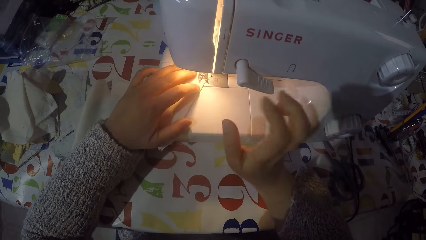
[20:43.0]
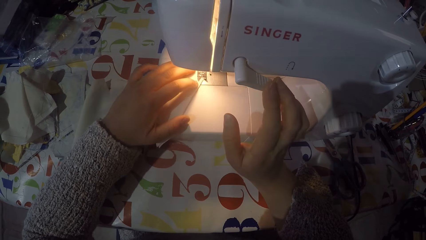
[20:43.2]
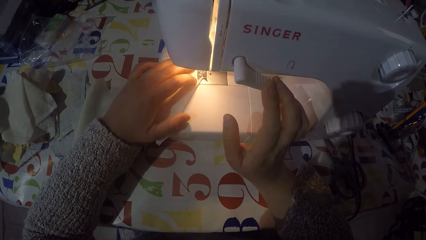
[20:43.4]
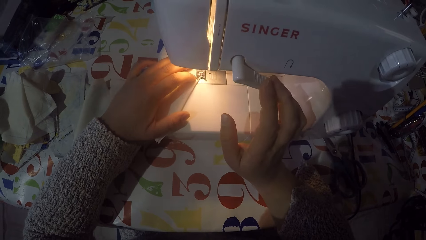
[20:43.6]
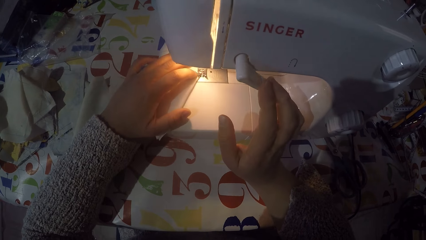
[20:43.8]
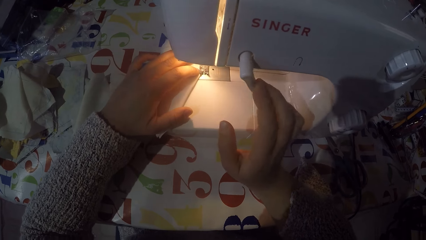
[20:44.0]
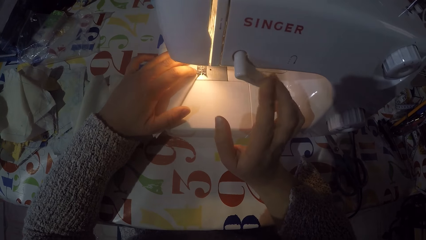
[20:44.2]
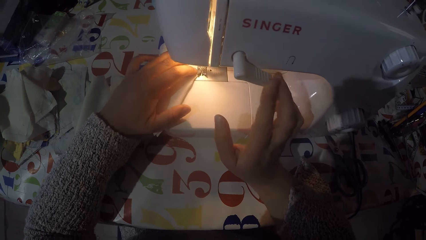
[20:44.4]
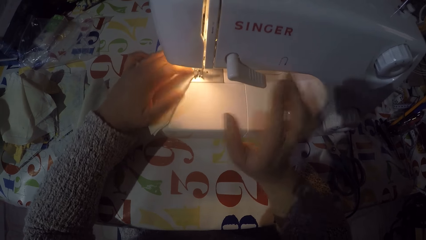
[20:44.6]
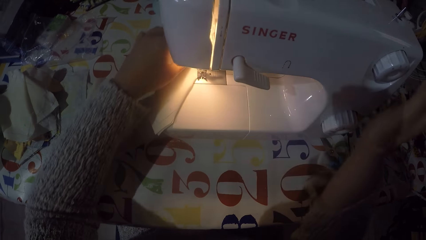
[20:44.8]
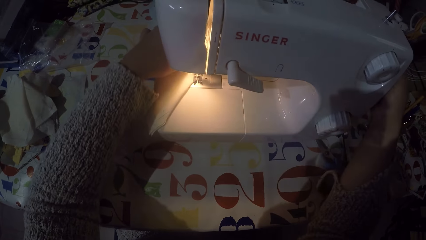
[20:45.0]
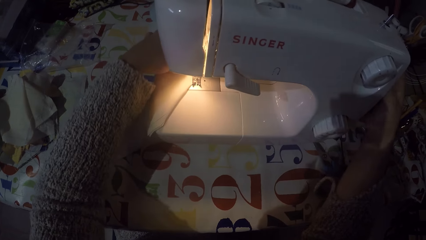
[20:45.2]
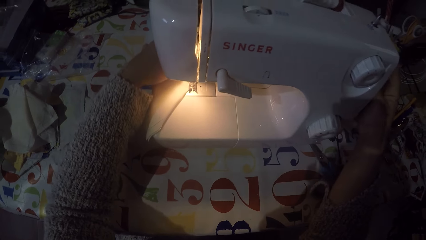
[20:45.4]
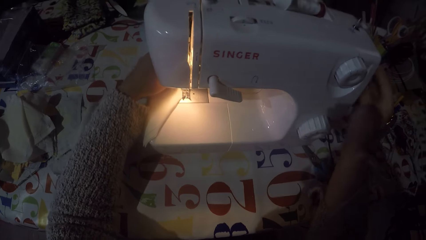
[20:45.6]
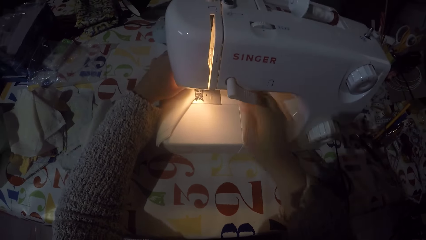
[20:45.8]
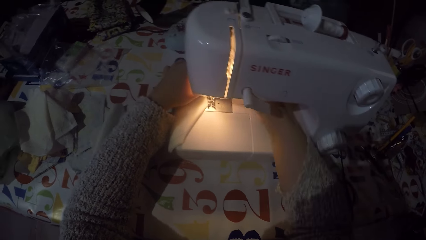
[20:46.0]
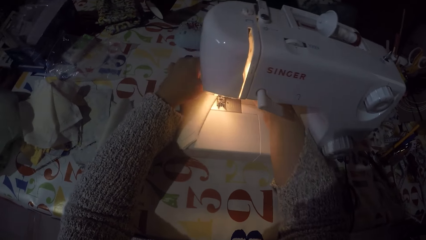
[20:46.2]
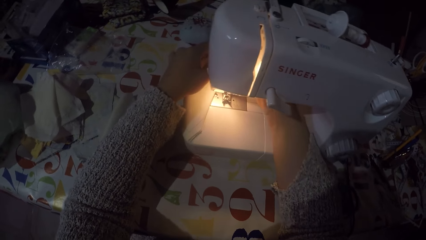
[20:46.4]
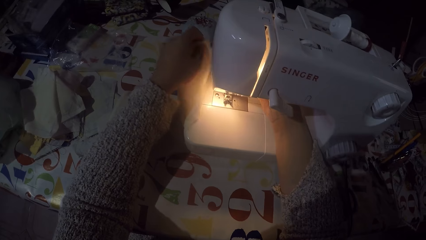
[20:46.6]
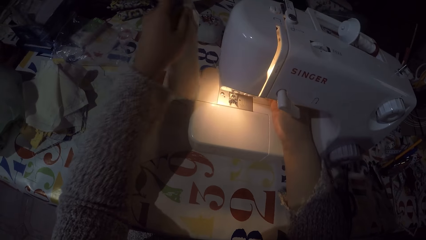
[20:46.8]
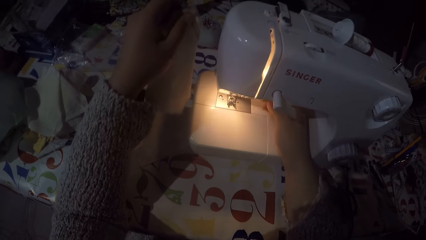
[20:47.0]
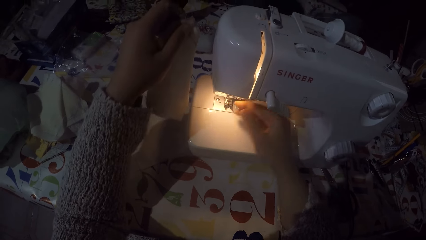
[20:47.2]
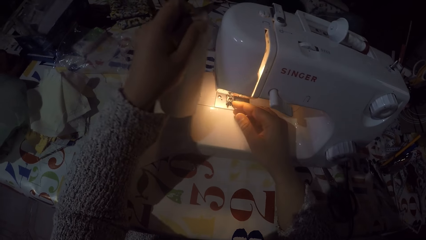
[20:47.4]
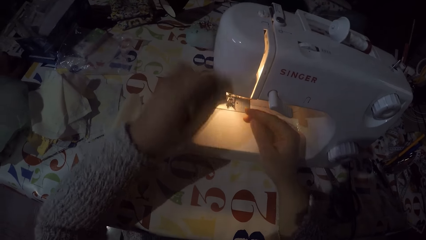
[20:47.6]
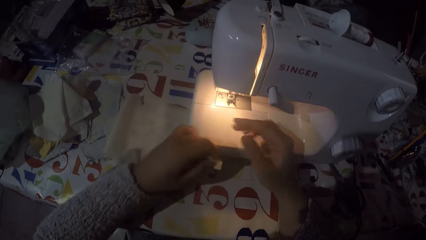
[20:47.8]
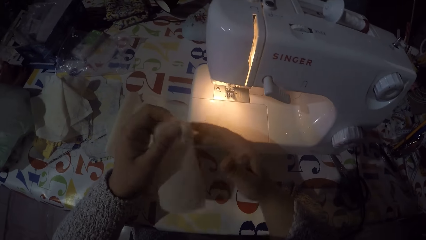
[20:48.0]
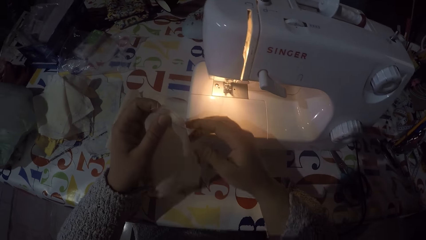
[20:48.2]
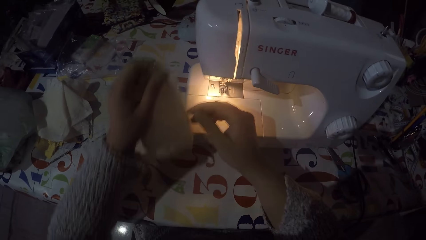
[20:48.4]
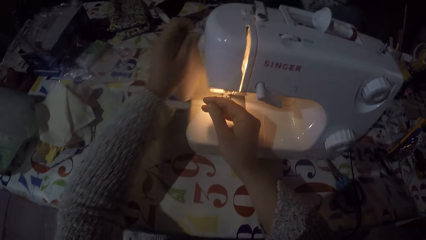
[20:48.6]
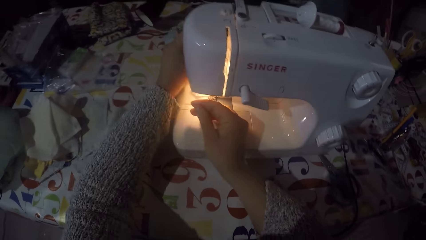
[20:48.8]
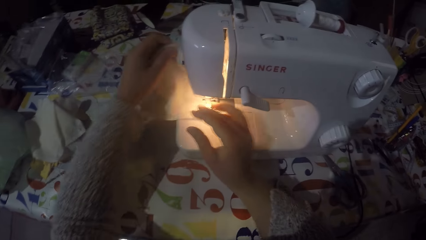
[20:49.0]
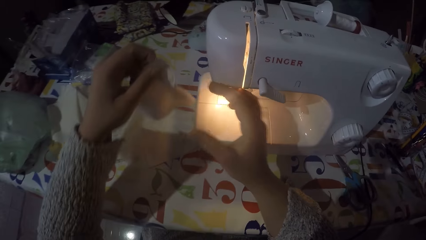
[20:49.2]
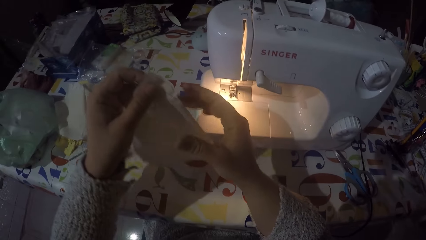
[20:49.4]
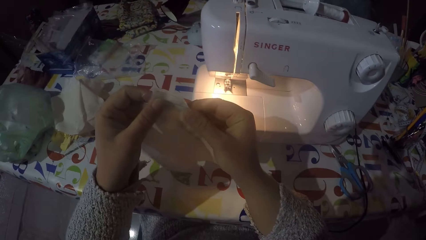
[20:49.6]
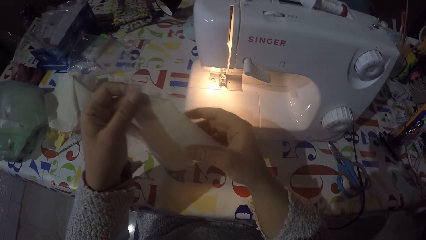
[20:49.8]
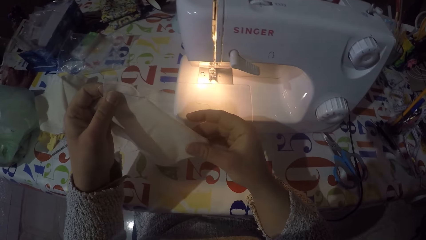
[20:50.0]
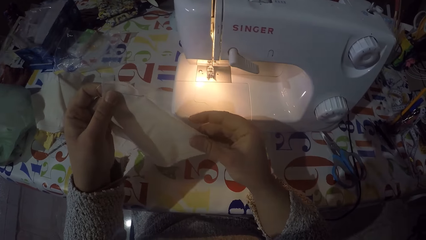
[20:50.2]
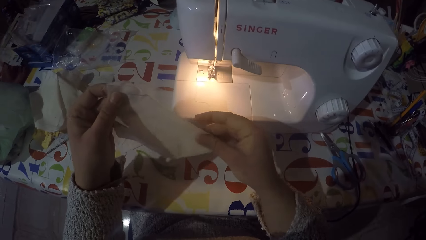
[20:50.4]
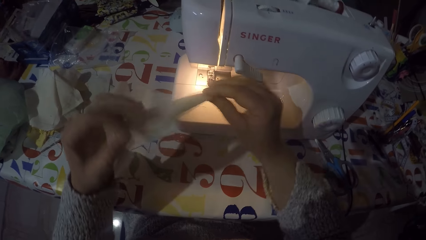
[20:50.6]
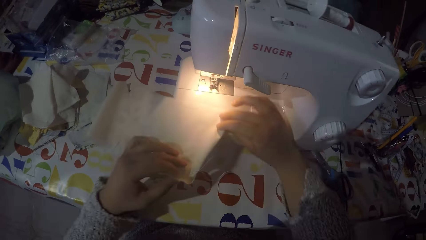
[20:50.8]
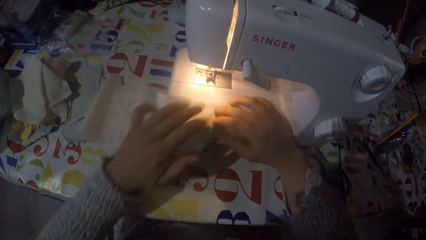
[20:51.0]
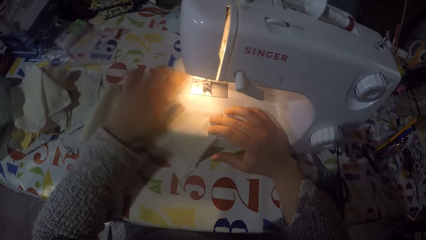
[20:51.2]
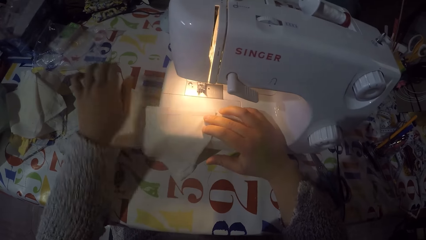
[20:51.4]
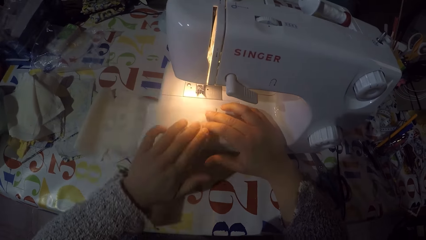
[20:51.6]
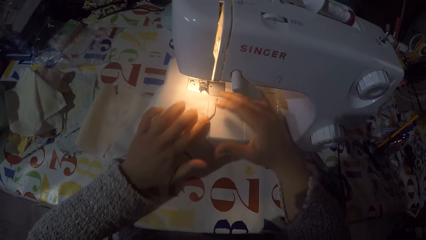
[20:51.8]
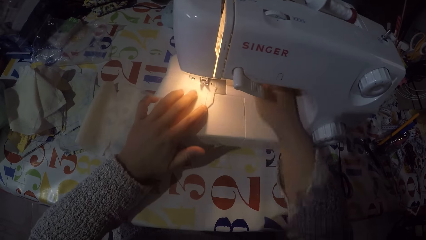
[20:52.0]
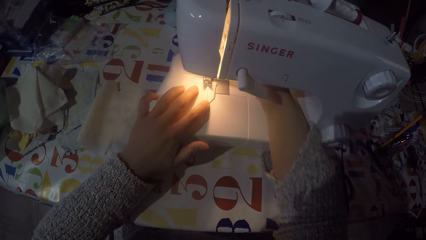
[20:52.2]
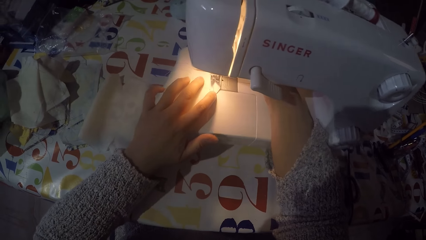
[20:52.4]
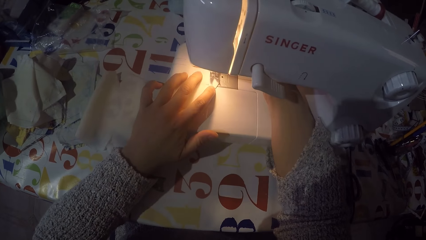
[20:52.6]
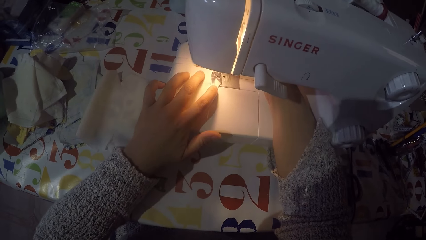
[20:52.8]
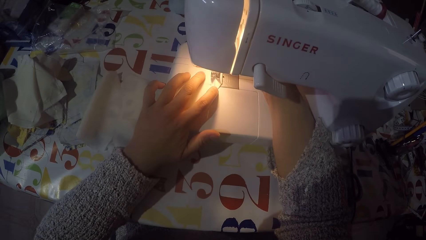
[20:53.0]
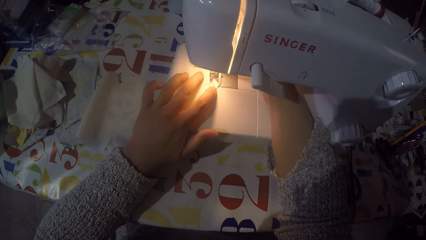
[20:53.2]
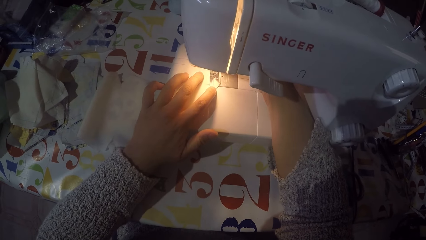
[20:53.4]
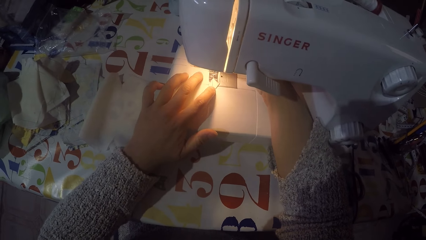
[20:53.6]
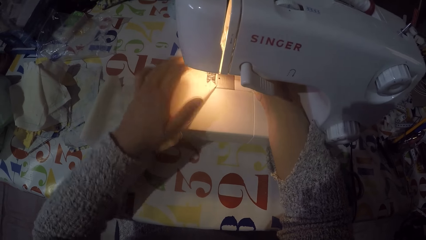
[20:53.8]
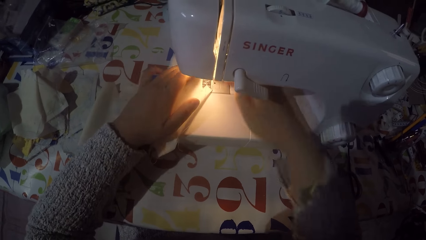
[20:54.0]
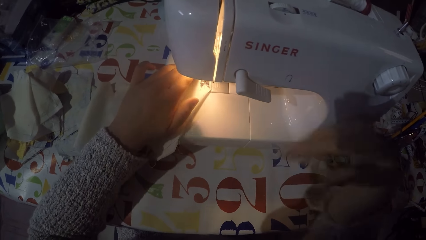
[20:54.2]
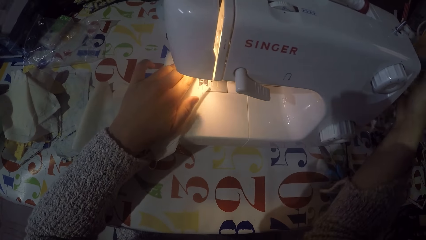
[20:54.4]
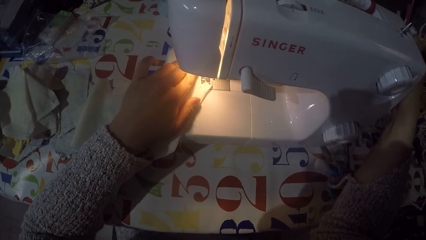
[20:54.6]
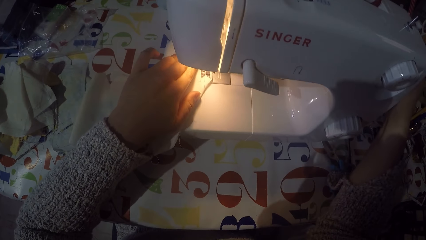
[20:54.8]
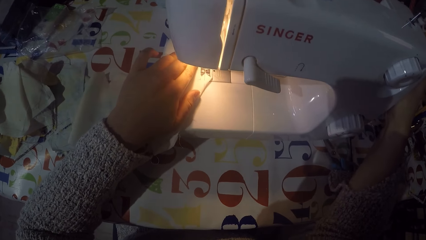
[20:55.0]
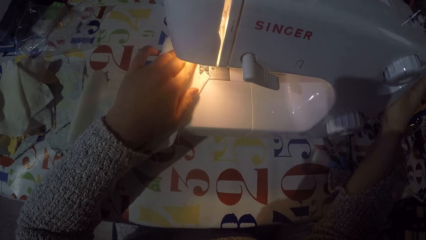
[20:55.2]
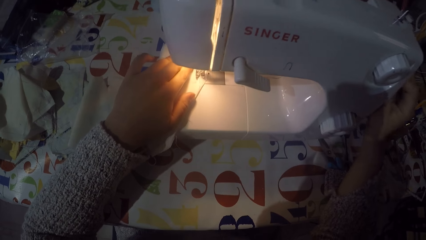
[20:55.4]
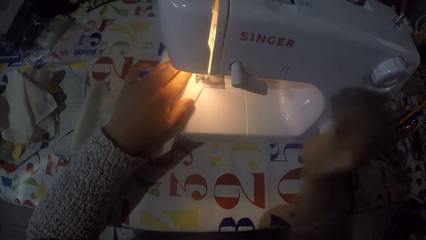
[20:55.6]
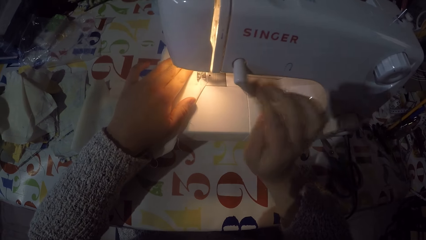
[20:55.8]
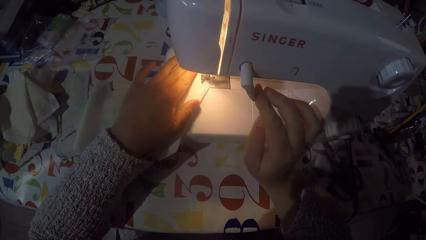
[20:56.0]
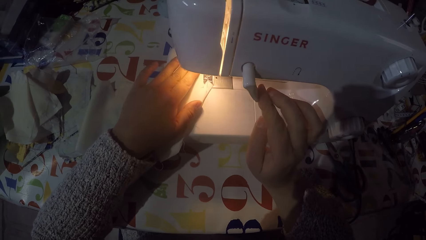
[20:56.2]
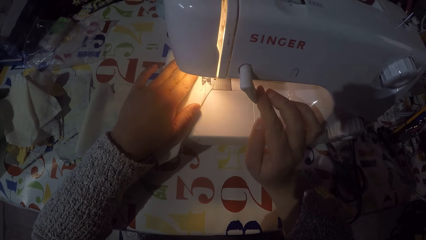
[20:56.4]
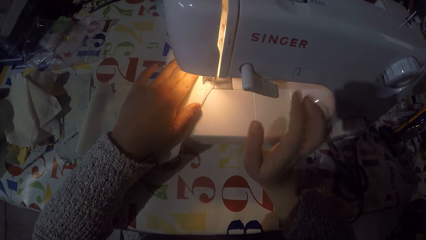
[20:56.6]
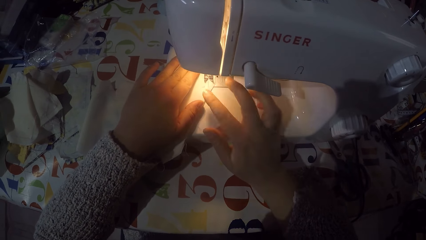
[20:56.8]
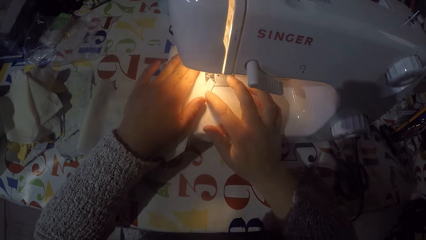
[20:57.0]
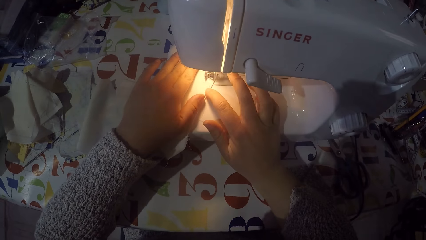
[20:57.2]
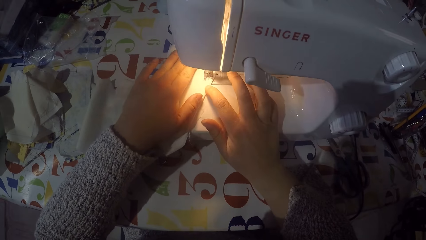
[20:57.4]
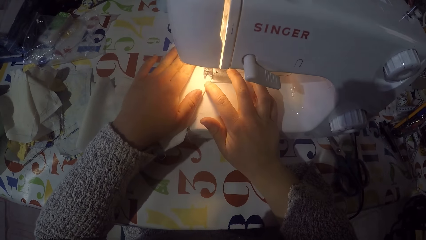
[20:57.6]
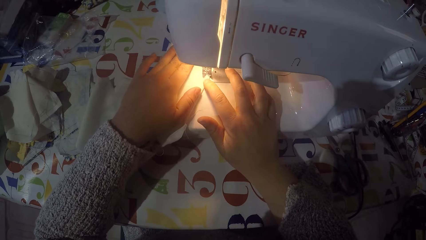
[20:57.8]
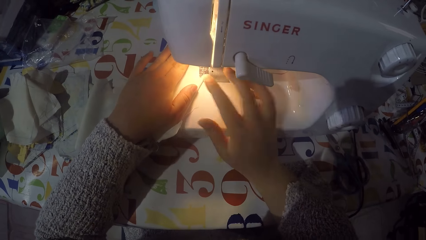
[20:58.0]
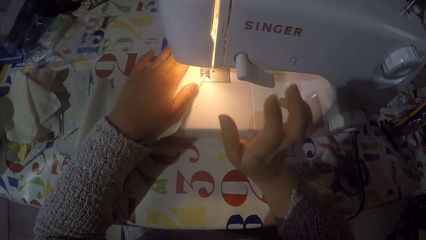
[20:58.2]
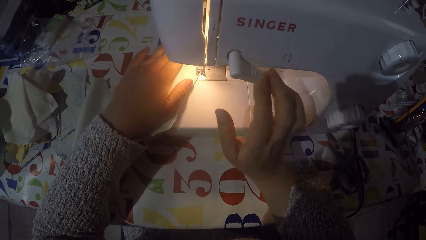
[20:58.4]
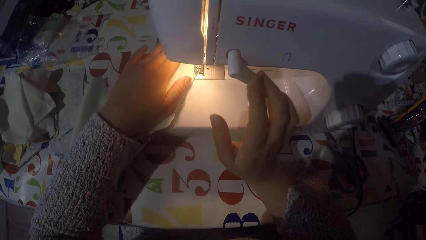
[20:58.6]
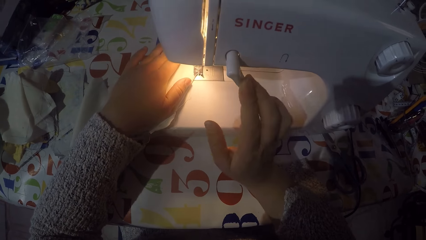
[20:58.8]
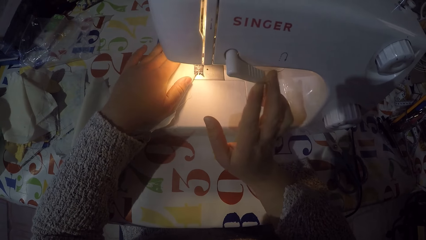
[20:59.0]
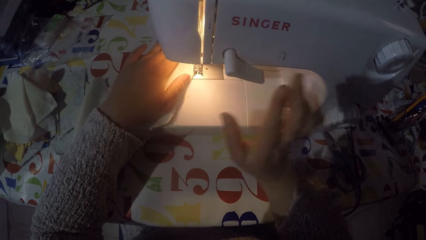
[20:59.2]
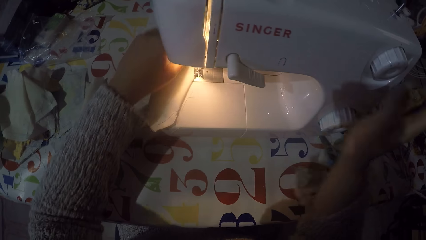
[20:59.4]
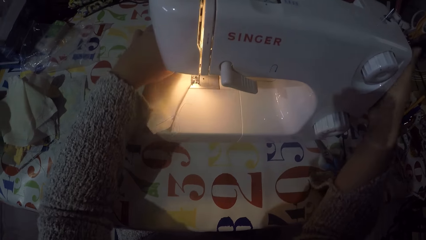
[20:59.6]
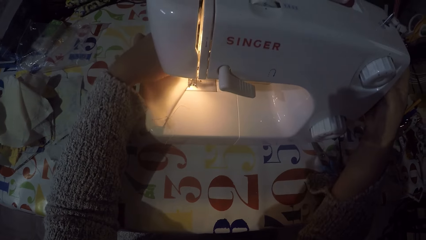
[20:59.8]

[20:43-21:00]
The camera wearer pushes the thread take-up lever down with his right hand. He stops sewing the piece of the cloth and touches the hand wheel with his right hand. He removes the piece of the cloth from the sewing machine. He cuts the sewing thread. He cuts it again. He holds the piece of cloth with both hands. He puts the piece of cloth on the sewing machine. He touches the hand wheel with his right hand. He sews the piece of cloth and pushes the thread take-up lever down with his right hand. He pushes the thread take-up lever down with his right hand again.
